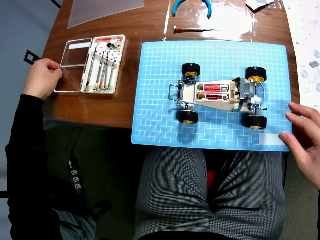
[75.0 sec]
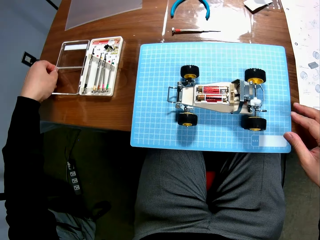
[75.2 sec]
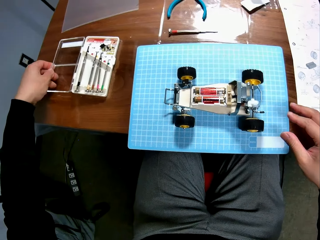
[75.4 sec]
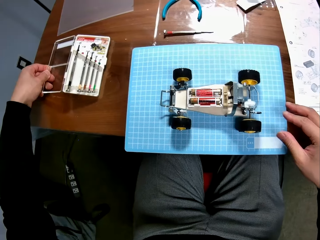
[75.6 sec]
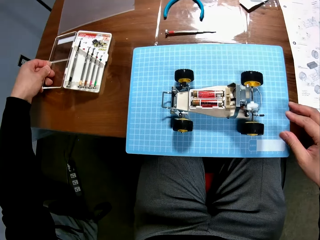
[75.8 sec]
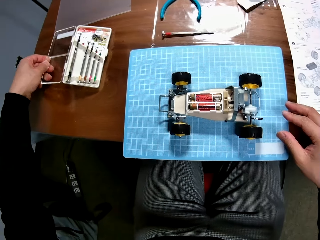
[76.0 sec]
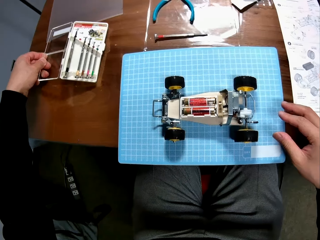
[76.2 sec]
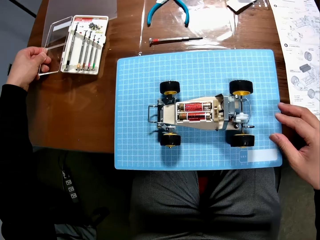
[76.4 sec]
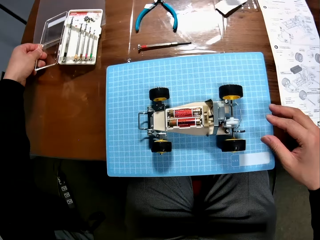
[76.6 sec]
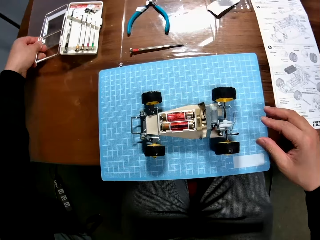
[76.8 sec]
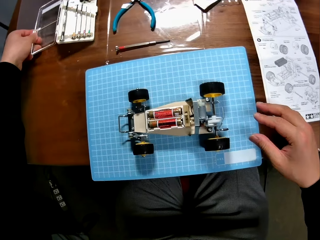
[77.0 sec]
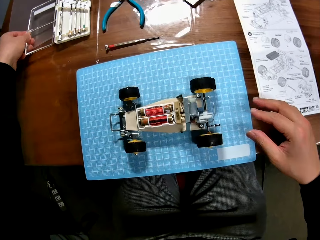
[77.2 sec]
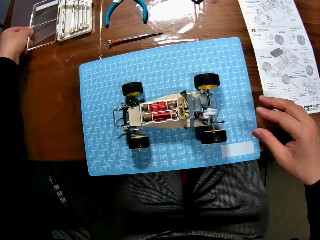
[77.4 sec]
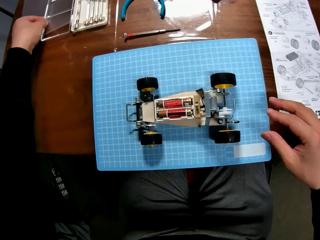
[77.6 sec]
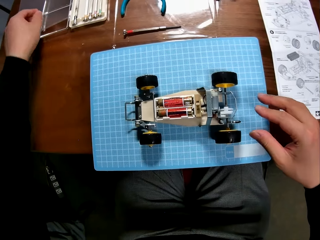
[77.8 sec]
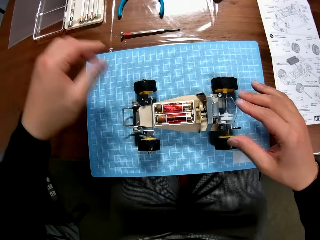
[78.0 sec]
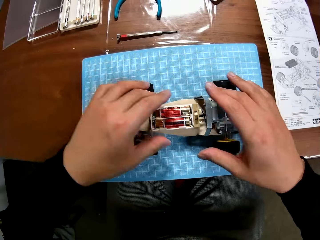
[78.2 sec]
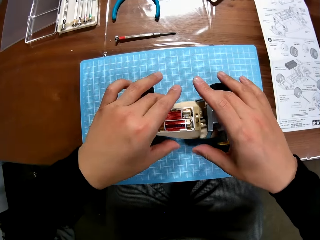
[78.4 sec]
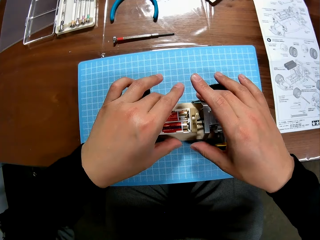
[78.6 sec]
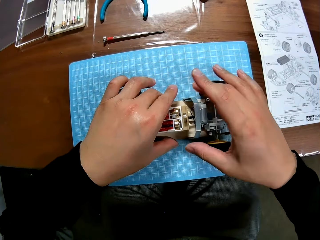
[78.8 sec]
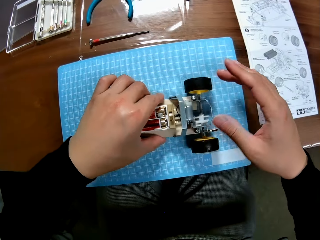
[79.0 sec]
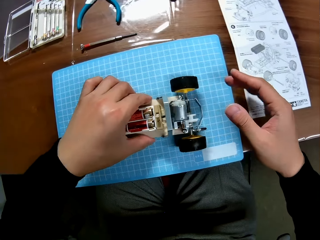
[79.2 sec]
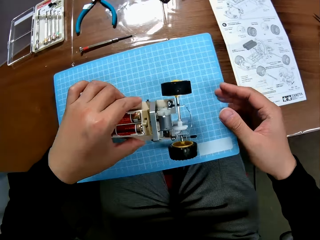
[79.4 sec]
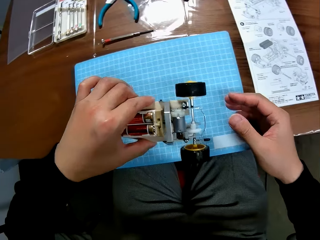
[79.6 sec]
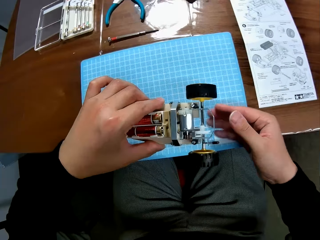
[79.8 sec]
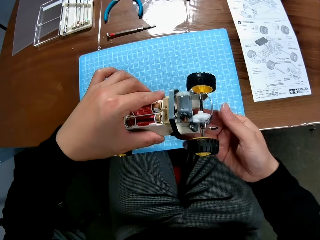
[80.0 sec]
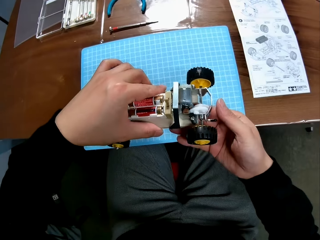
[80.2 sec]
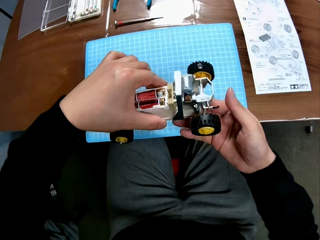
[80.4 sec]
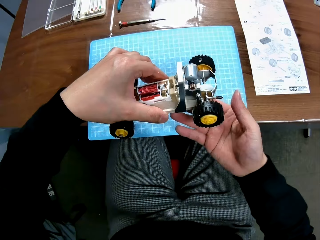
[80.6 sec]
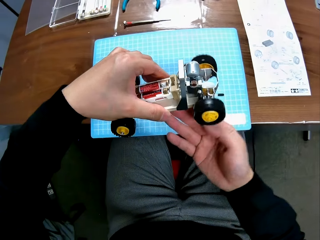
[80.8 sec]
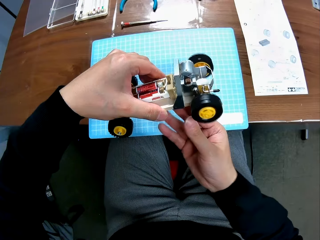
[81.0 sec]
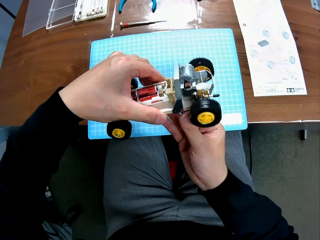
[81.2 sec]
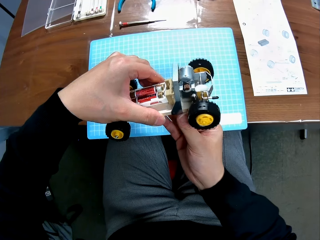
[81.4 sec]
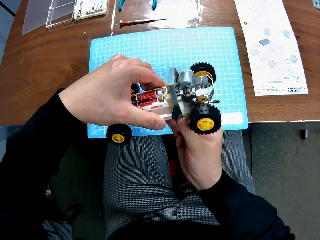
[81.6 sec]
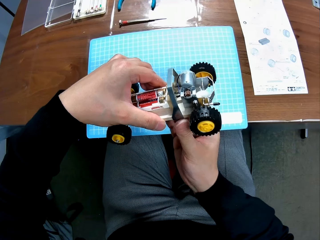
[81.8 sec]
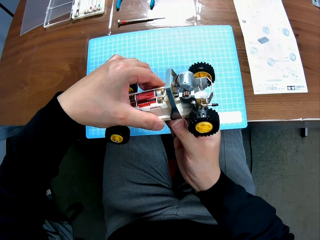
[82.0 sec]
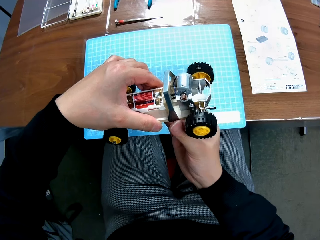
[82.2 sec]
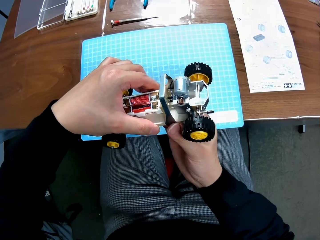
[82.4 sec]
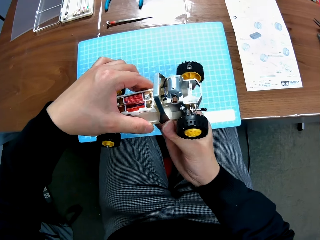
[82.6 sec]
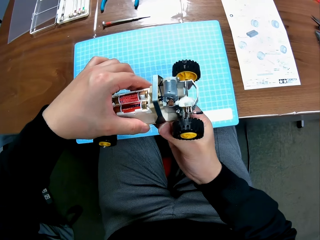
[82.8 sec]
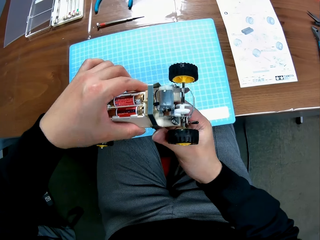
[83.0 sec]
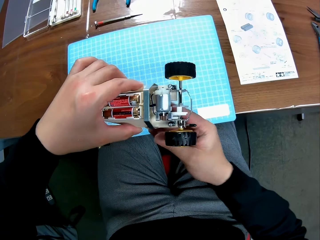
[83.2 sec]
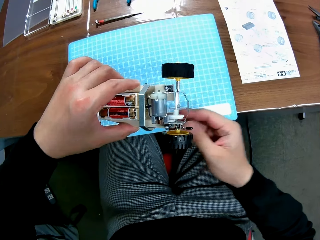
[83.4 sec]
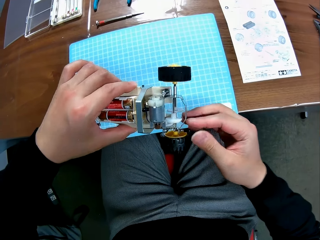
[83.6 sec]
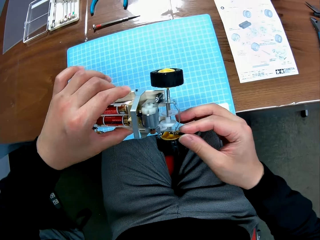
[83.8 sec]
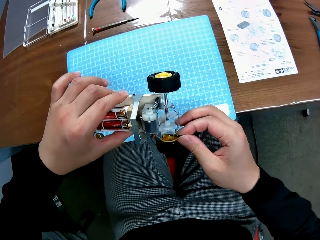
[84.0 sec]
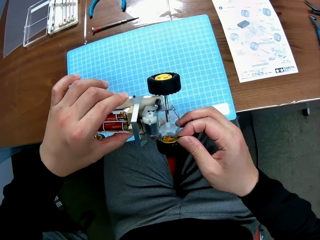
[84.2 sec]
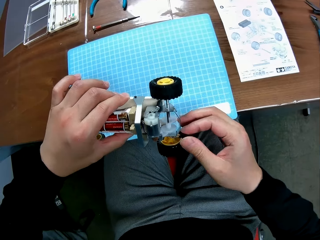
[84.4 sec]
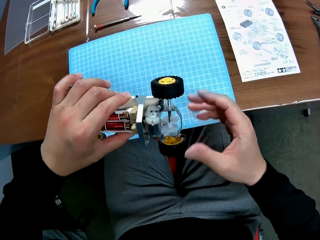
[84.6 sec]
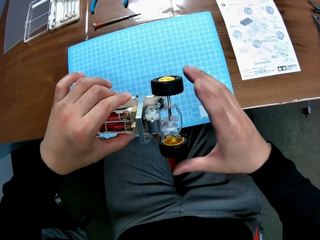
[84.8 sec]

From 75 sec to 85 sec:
The camera wearer picks a tool box and moves the tool box across the table. They lift the RC car and look at the RC car.

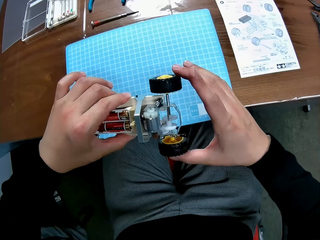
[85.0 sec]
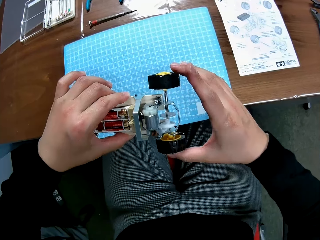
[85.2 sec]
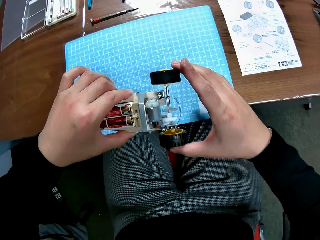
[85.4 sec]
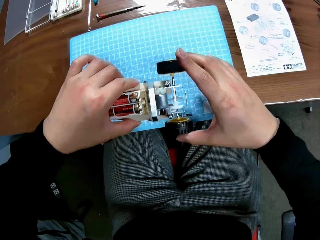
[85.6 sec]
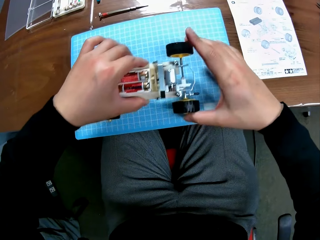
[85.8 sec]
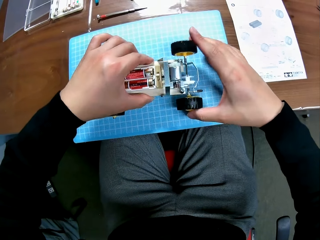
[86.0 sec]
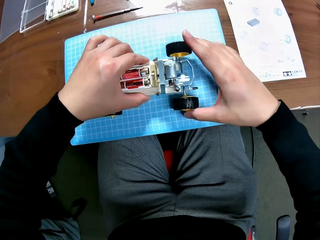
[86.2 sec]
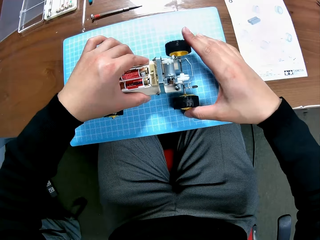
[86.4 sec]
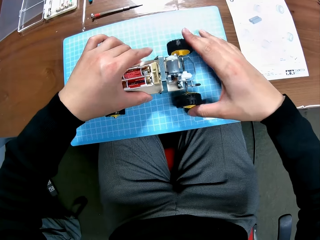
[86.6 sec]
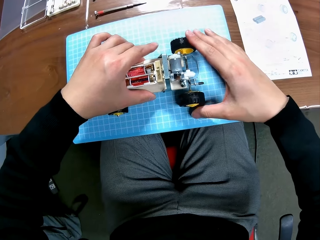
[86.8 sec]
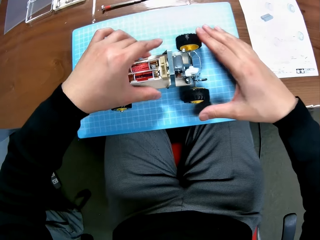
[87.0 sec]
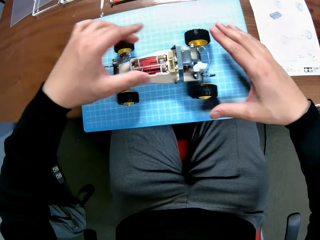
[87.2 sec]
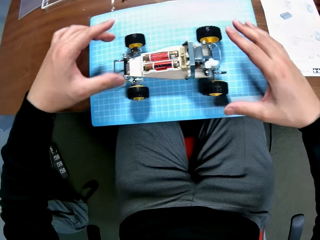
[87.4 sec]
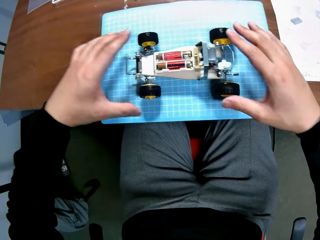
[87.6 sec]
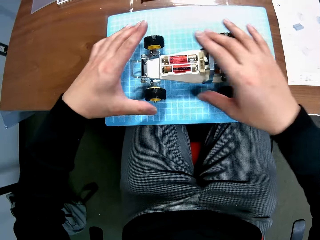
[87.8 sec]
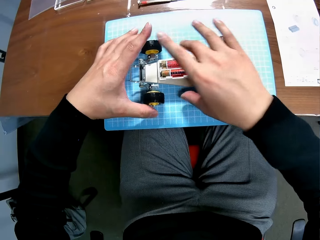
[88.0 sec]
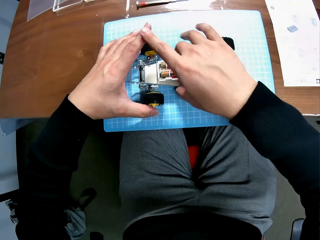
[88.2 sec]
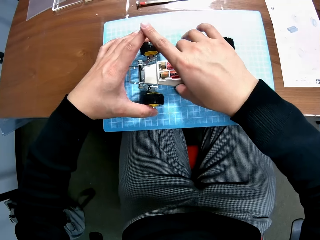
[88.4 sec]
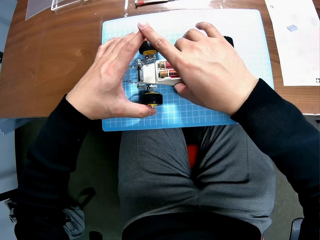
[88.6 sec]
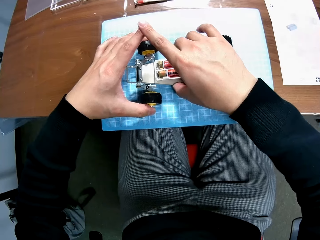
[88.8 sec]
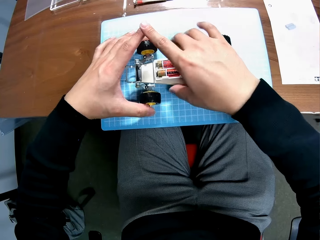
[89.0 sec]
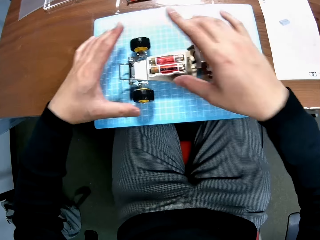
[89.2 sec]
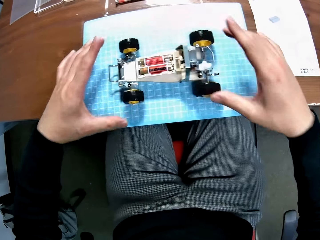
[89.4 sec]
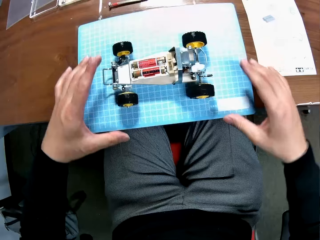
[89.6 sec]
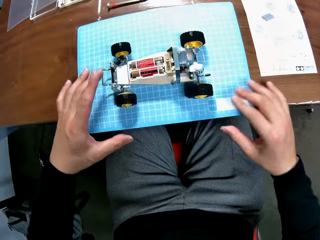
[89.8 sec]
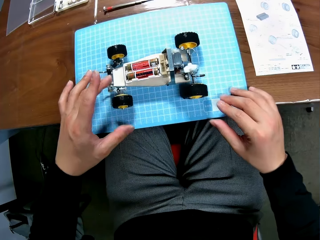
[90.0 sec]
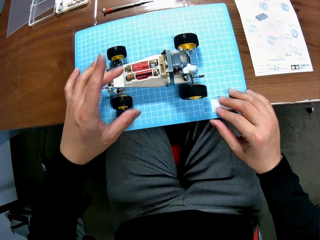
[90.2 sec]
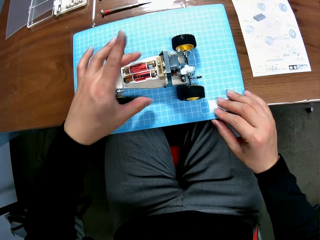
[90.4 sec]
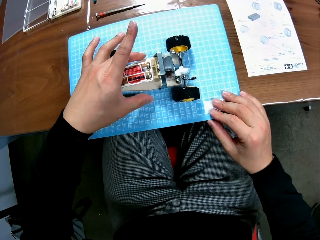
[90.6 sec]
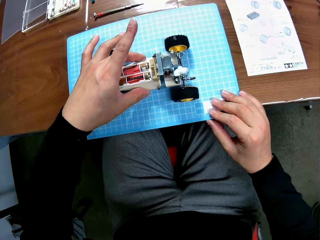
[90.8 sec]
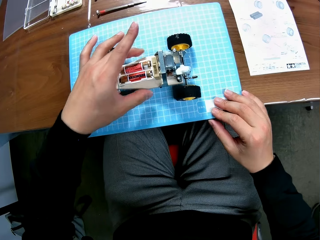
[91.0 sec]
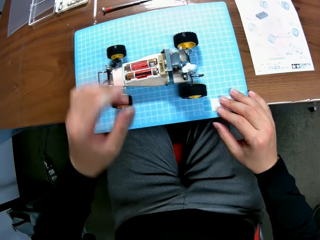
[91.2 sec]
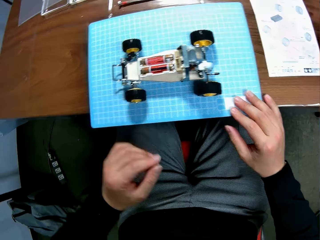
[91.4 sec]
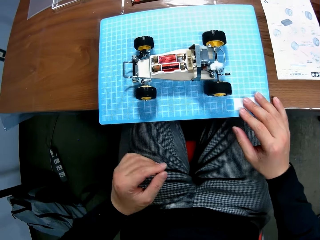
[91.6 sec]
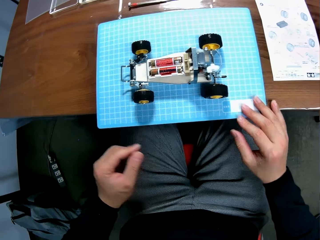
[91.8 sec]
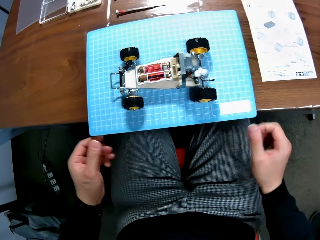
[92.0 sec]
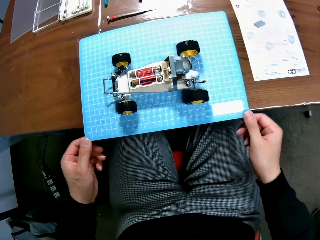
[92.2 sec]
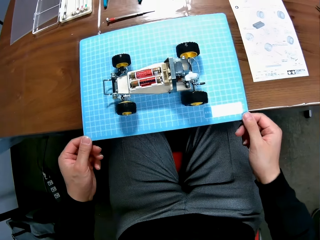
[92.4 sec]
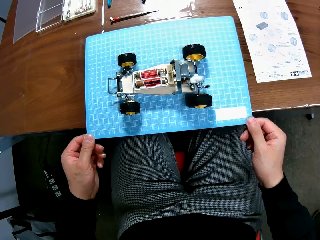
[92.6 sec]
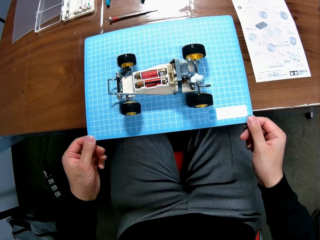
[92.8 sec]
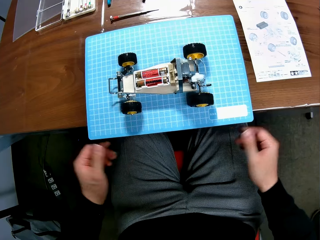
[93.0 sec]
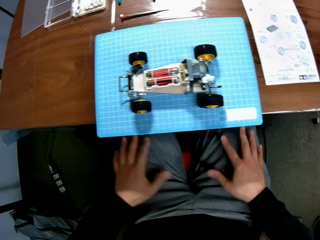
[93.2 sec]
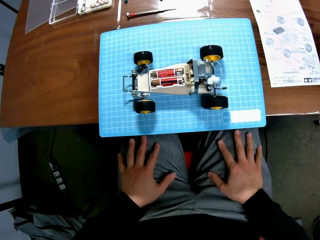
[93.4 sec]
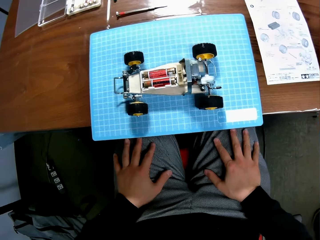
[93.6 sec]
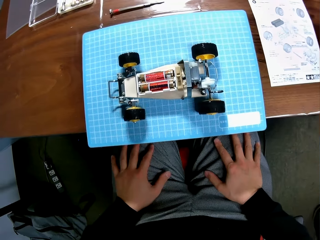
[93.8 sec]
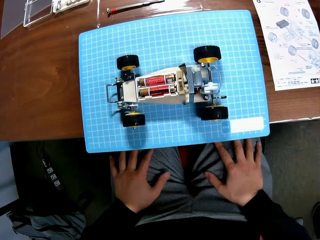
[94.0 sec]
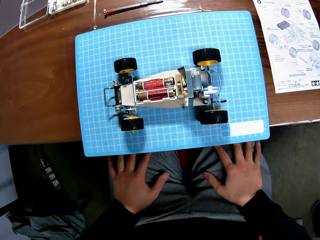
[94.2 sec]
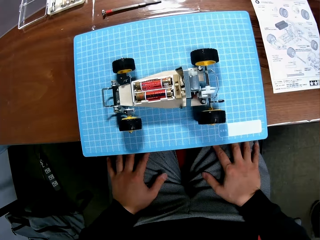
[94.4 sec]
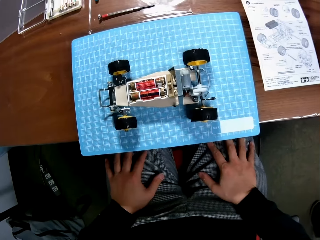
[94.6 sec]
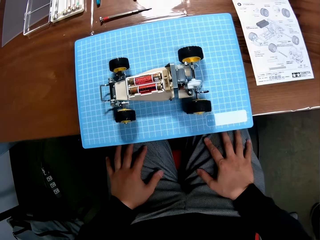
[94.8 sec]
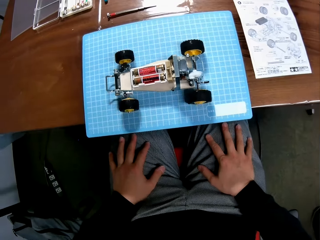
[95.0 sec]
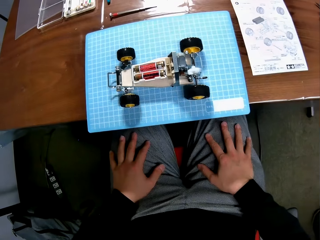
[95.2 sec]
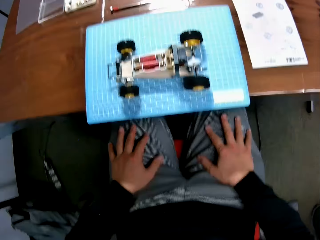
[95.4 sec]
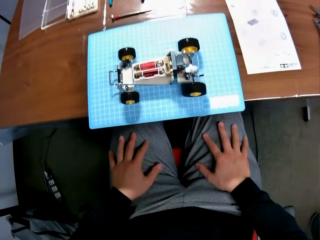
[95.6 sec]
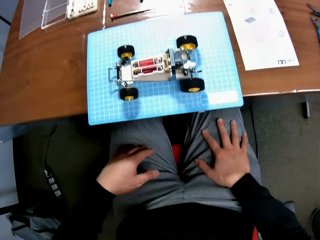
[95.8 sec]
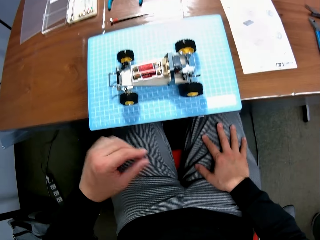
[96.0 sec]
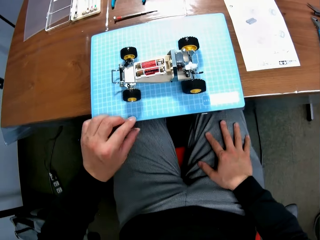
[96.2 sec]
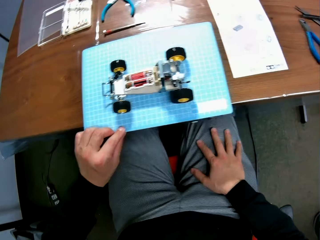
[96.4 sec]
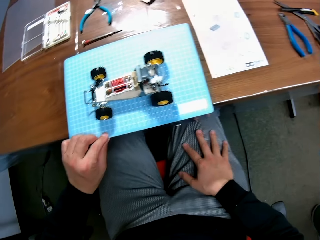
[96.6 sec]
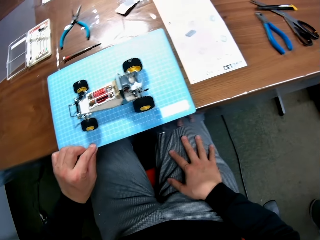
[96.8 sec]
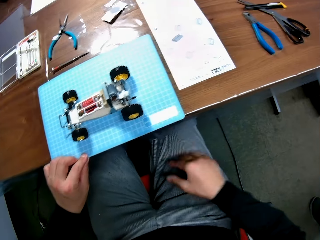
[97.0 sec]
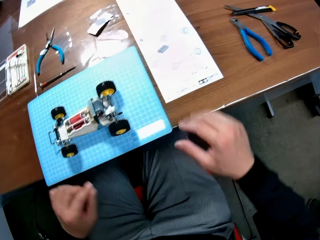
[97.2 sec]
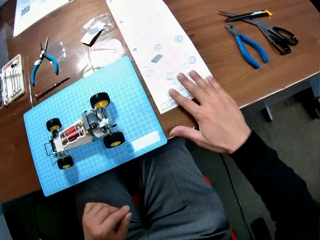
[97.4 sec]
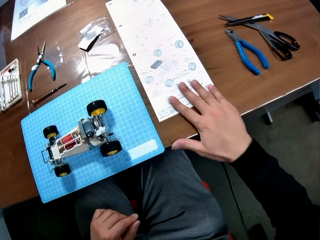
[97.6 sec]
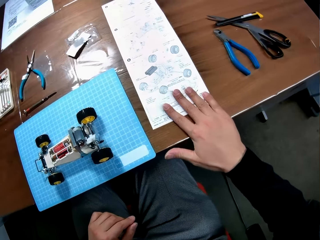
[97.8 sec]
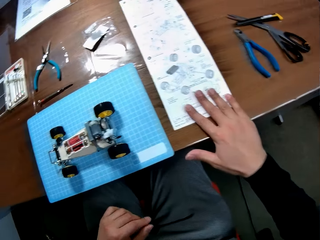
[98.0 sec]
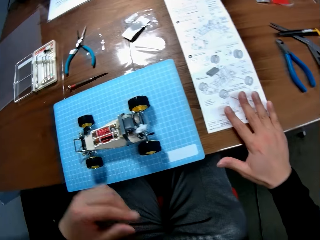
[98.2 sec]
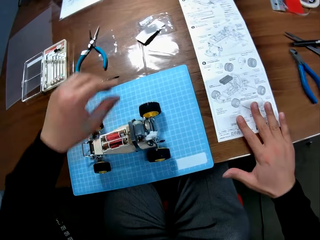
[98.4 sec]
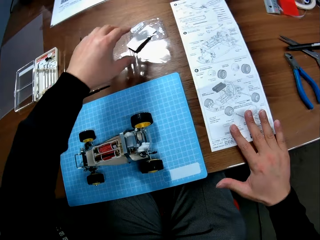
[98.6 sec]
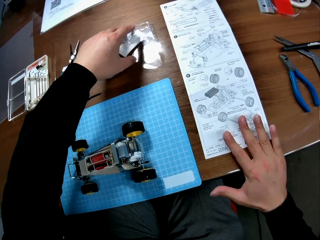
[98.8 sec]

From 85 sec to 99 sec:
The camera wearer places the RC car on the cutting mat. He moves the RC car, moves the cutting mat, and places his hands on his lap. He moves the cutting mat and moves the manual.
